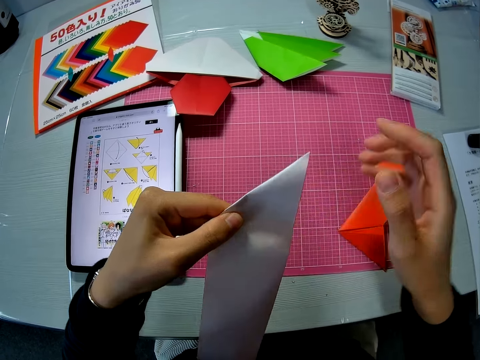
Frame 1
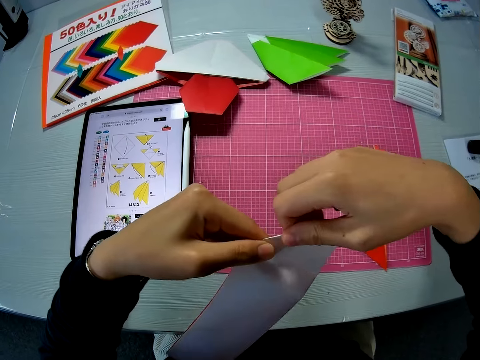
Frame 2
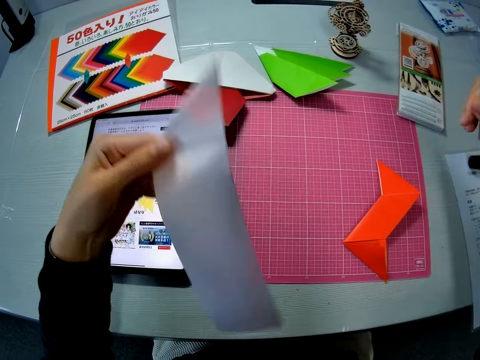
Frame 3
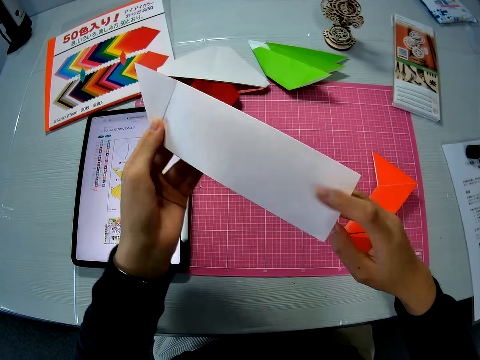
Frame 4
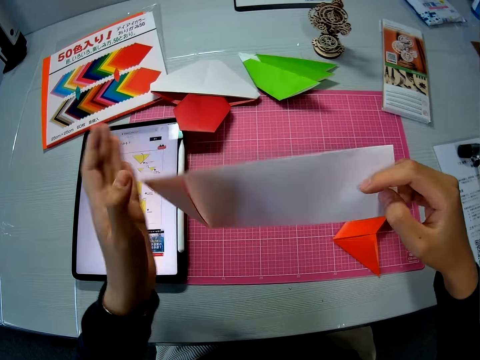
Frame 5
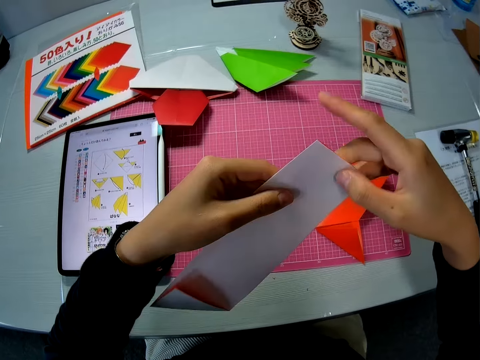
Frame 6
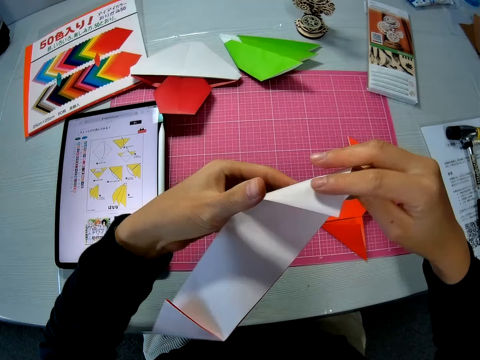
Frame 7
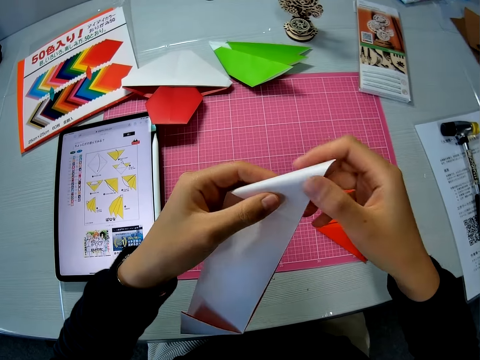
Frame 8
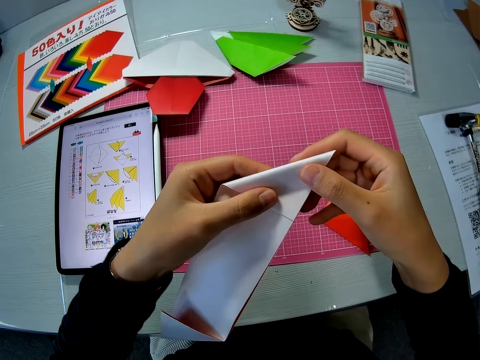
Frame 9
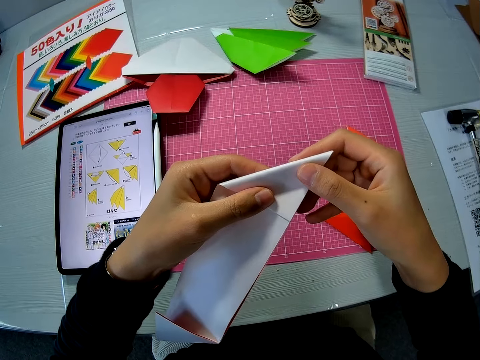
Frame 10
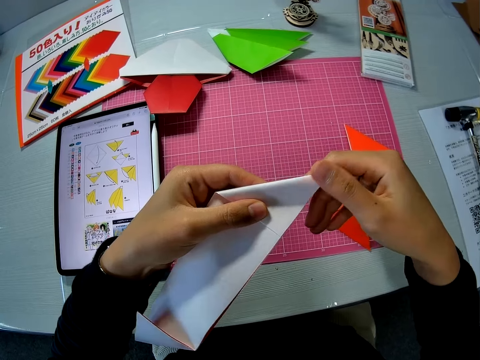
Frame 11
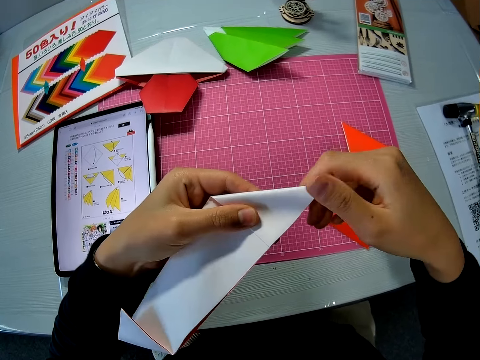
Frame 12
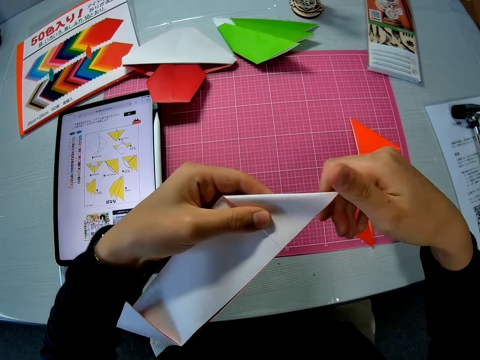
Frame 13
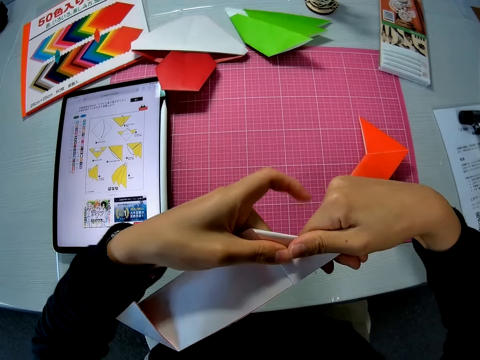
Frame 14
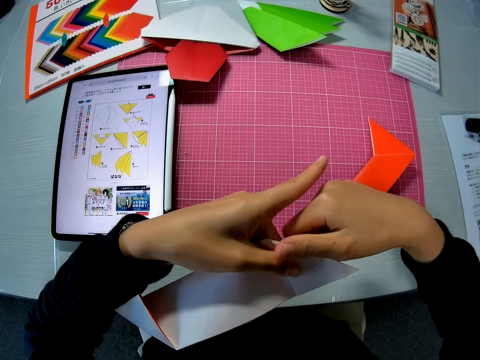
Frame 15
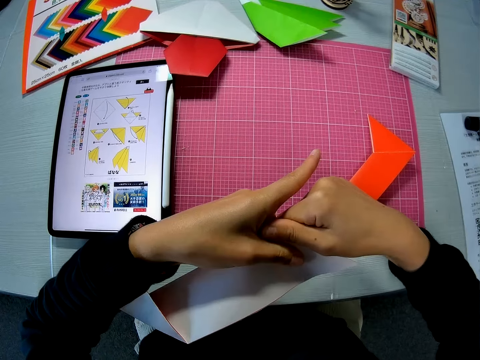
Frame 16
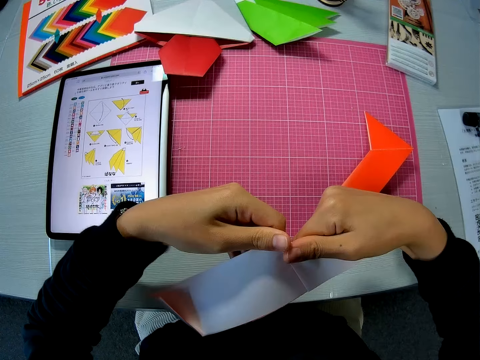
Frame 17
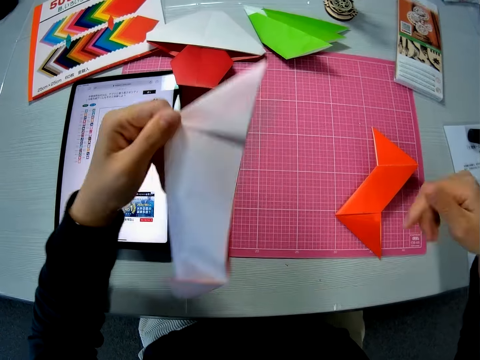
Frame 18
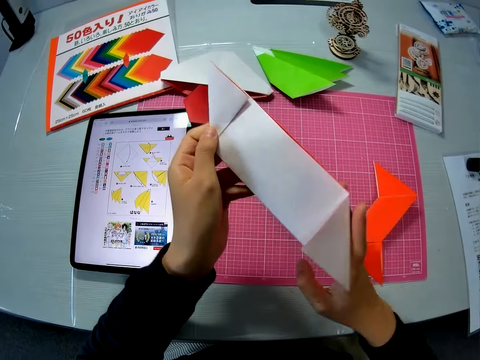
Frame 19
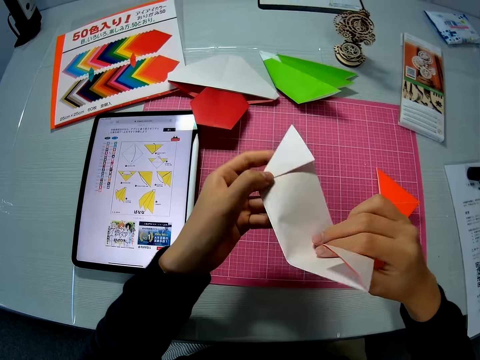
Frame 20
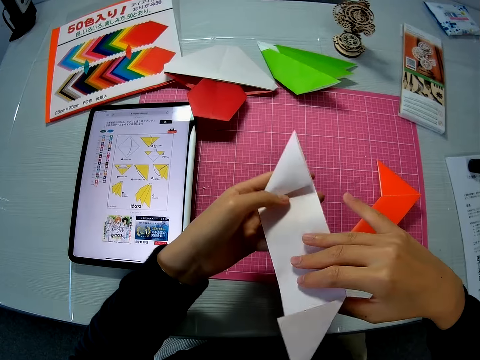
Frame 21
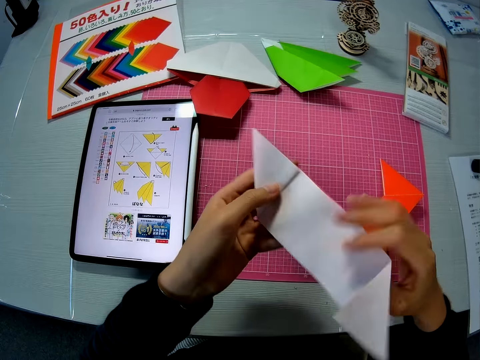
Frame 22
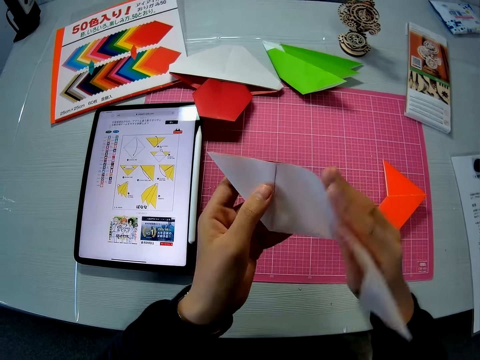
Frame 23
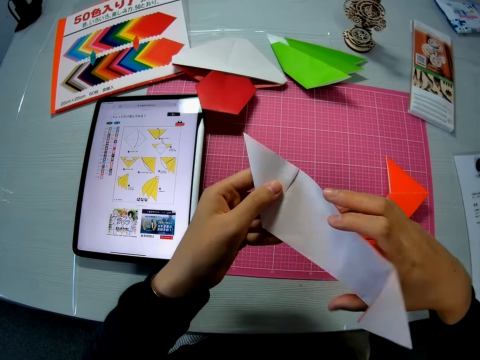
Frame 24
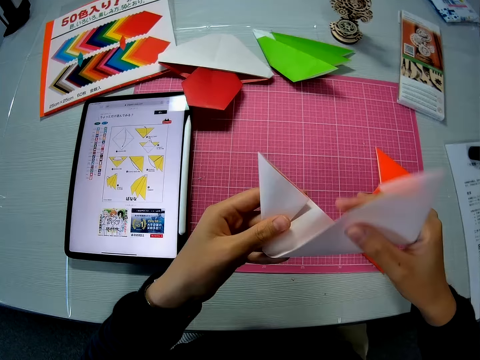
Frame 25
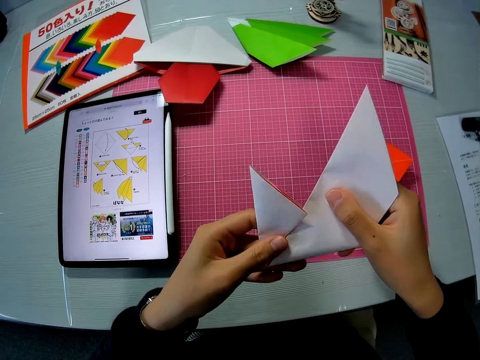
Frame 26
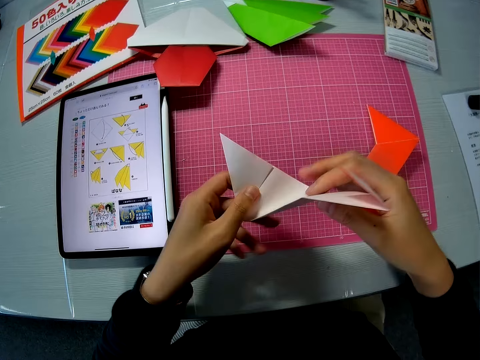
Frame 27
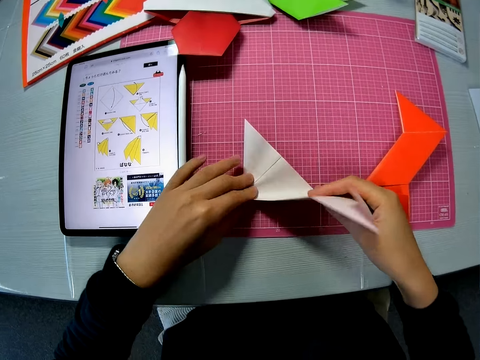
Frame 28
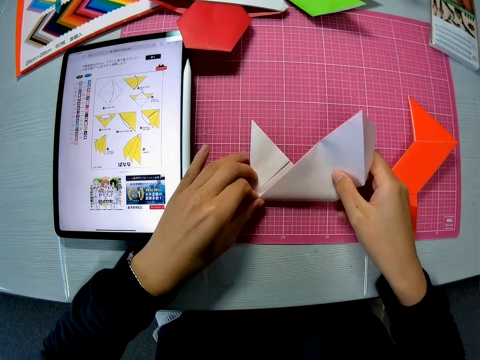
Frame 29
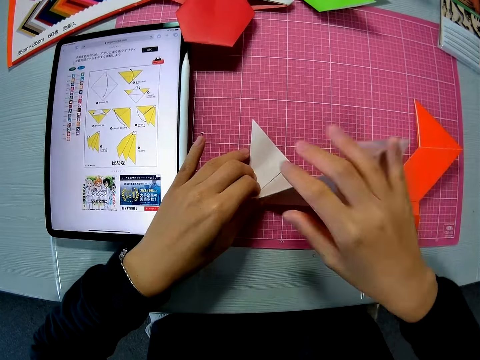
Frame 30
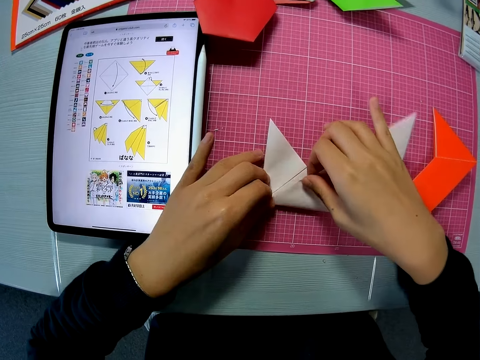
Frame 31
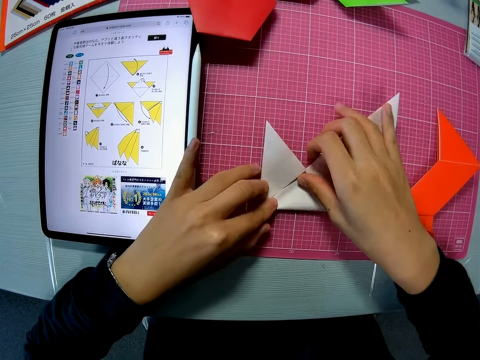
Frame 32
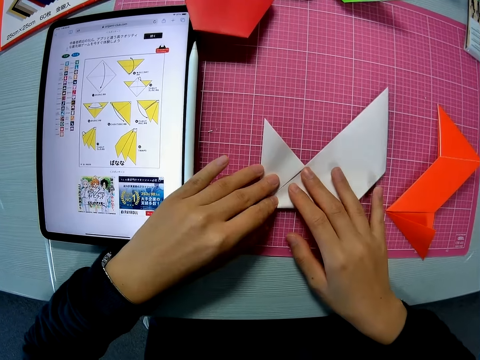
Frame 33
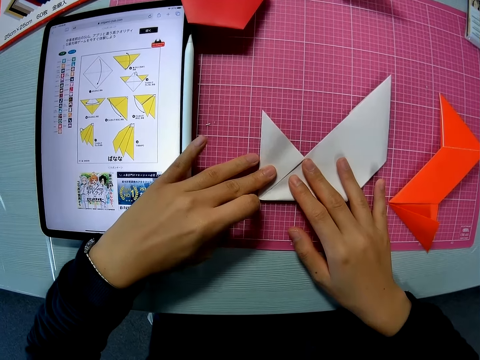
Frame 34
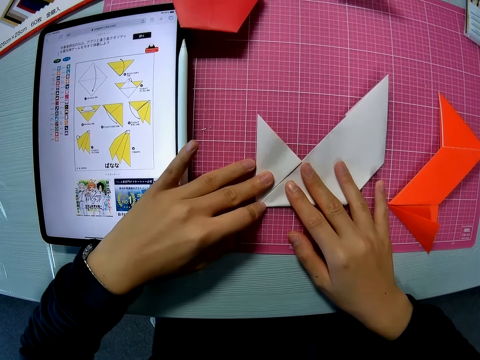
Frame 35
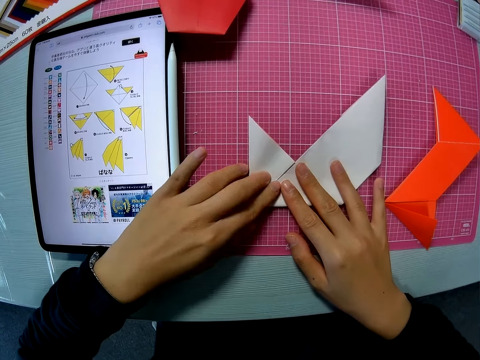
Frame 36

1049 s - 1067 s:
The camera wearer puts the paper on the cutting mat. They fold the part of the orange paper on the table.

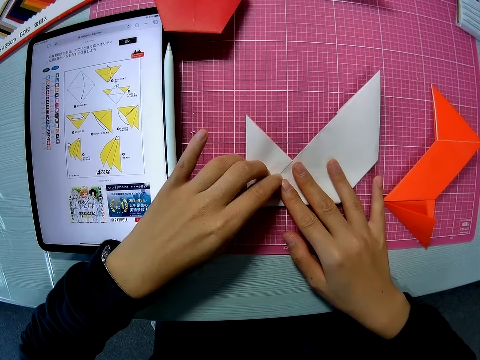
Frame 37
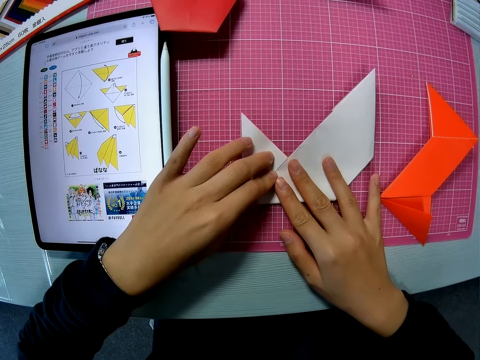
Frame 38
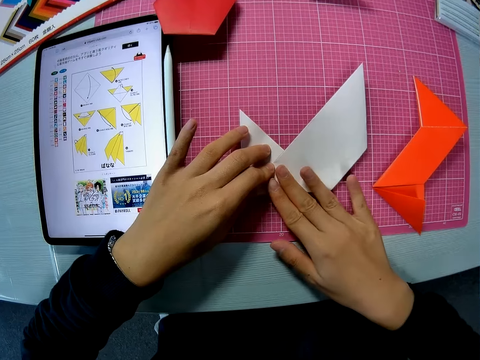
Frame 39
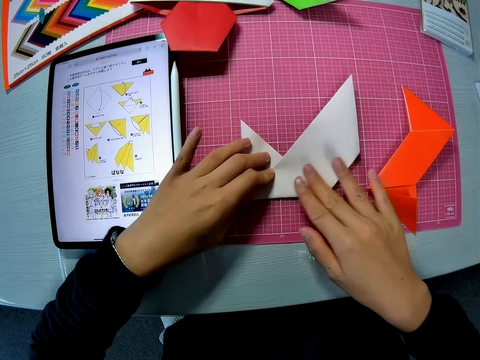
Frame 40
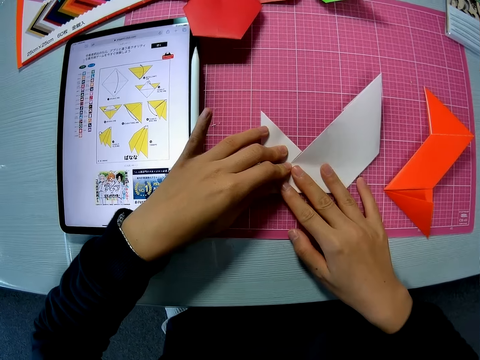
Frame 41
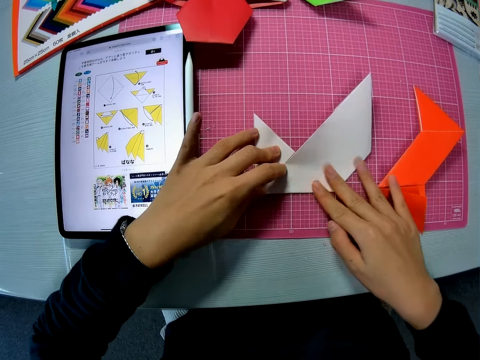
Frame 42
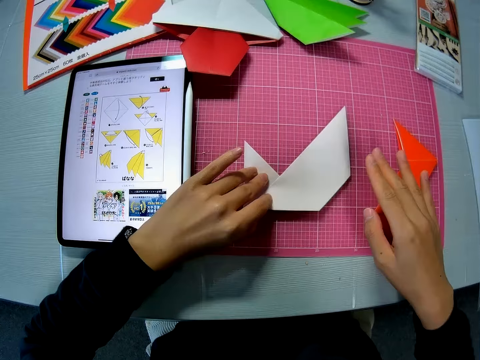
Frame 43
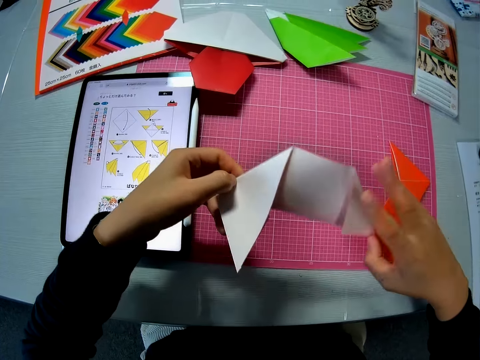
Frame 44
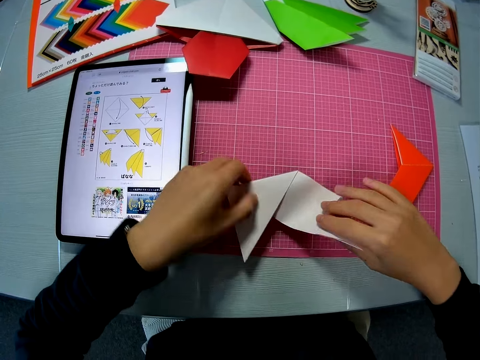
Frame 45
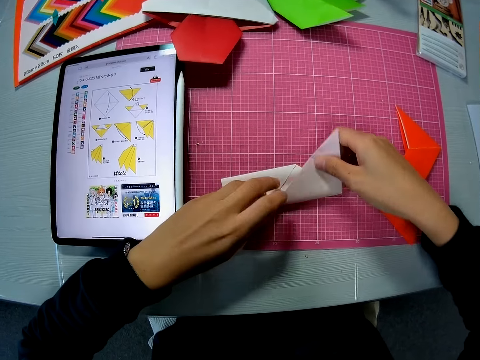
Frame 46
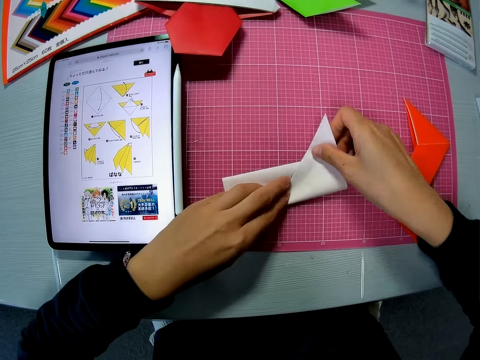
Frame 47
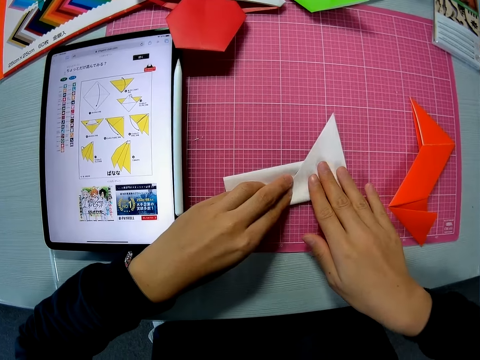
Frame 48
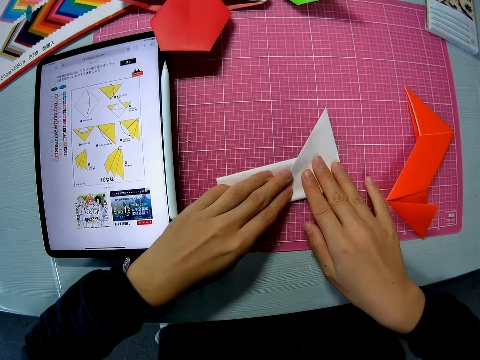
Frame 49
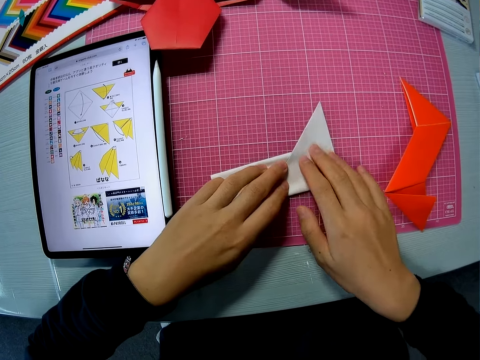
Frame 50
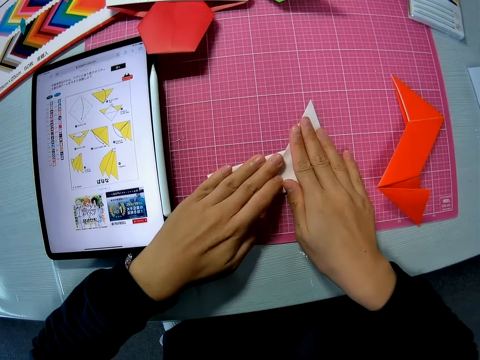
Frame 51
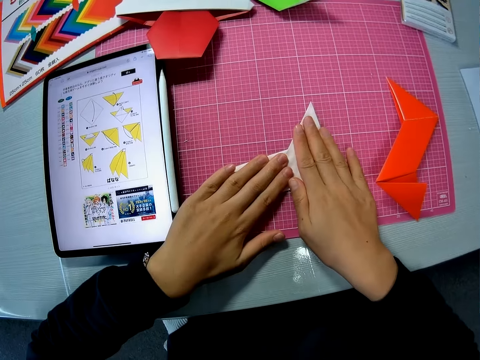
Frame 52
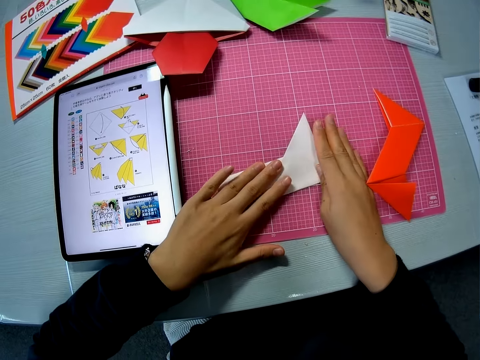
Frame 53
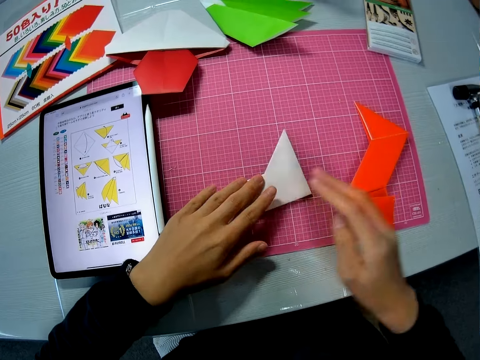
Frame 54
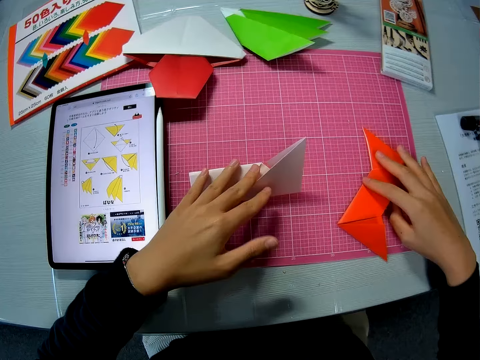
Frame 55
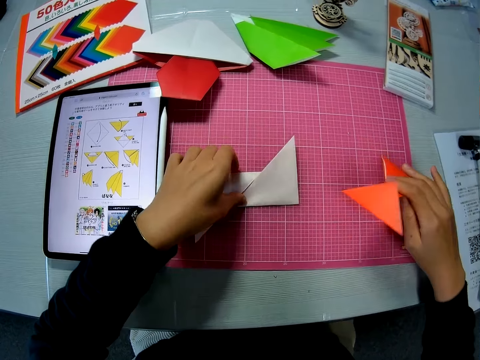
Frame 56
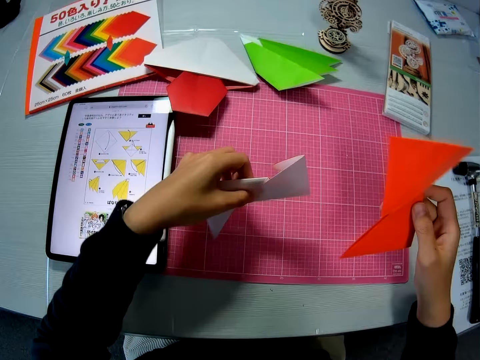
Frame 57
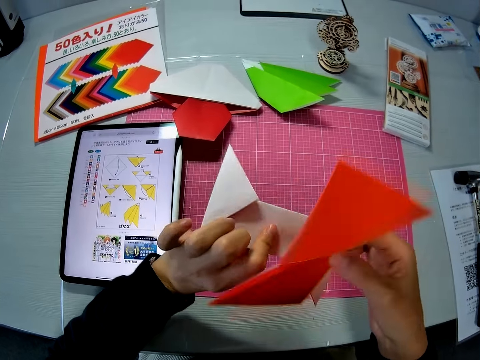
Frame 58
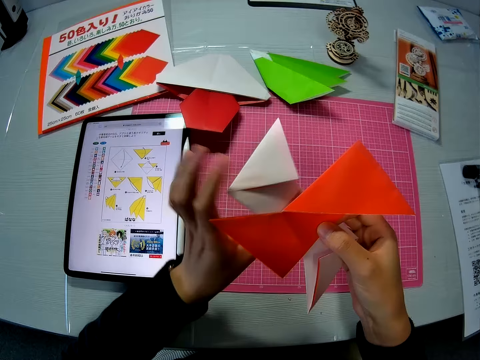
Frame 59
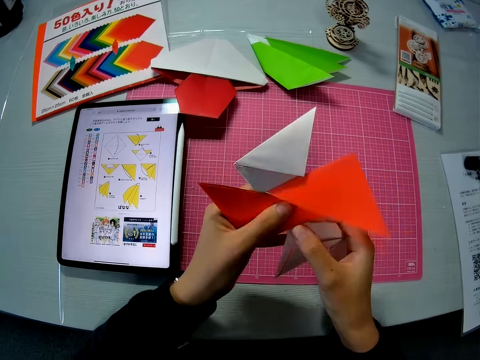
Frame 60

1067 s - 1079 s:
The camera wearer lifts the paper, puts the paper on the cutting mat and folds the paper. She lifts the paper. She picks up the other part of the orange paper on the table. She joins the orange papers together in her hands.
